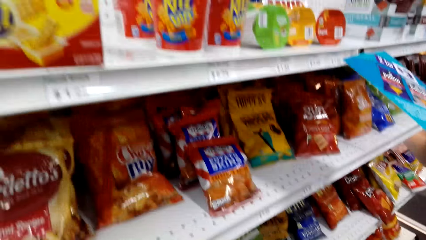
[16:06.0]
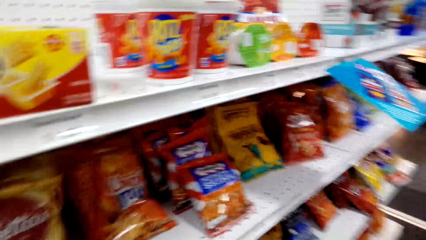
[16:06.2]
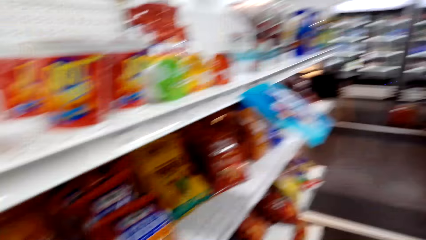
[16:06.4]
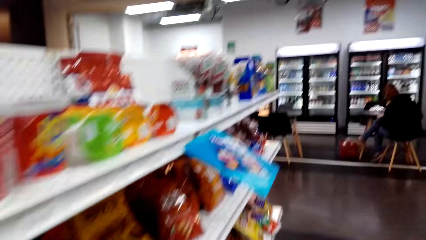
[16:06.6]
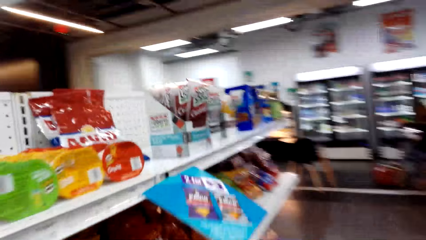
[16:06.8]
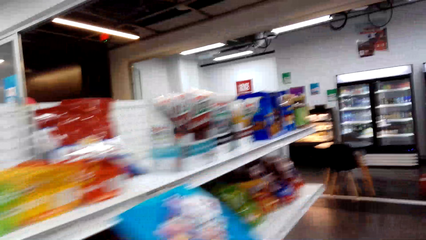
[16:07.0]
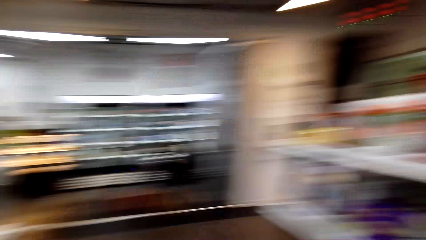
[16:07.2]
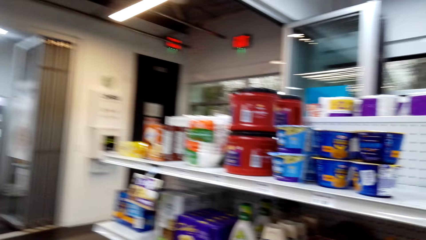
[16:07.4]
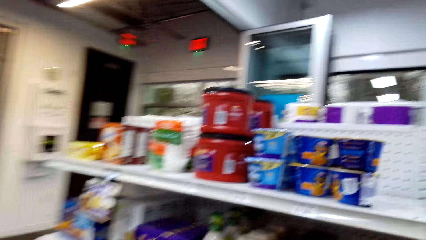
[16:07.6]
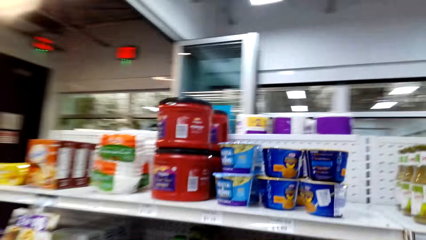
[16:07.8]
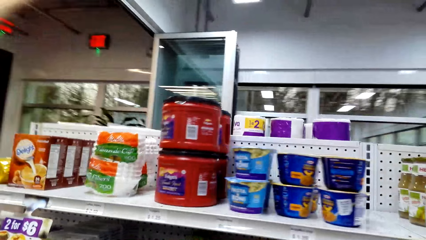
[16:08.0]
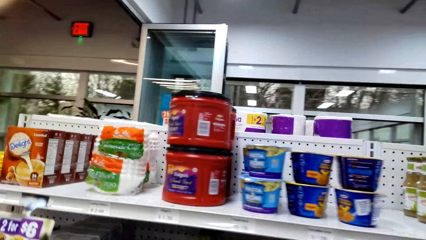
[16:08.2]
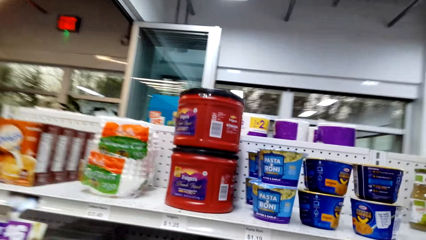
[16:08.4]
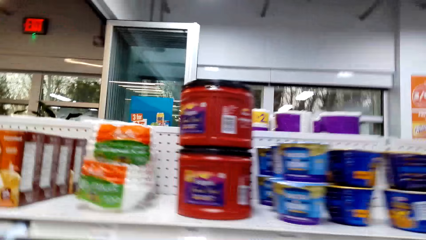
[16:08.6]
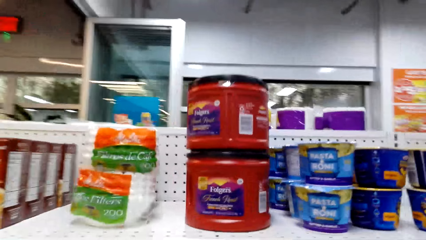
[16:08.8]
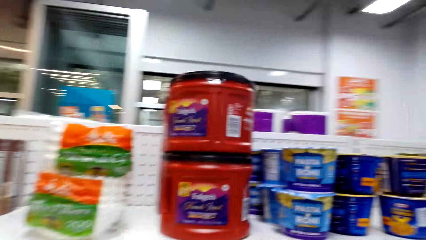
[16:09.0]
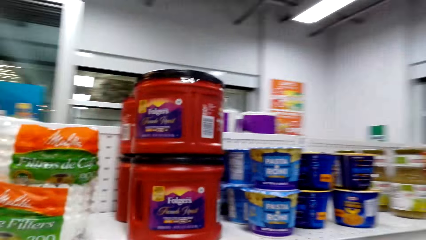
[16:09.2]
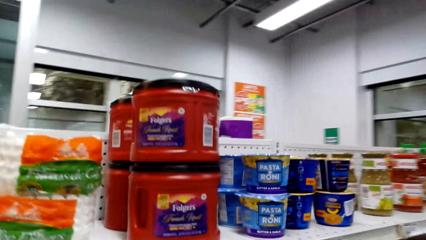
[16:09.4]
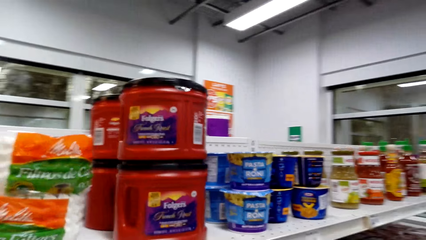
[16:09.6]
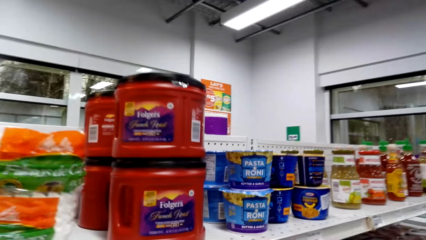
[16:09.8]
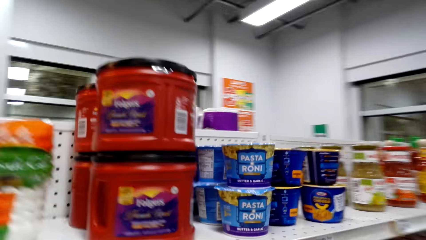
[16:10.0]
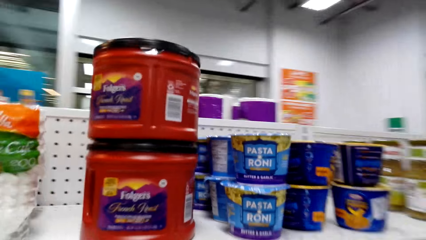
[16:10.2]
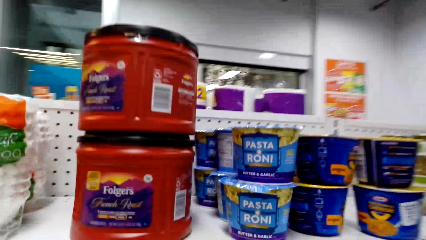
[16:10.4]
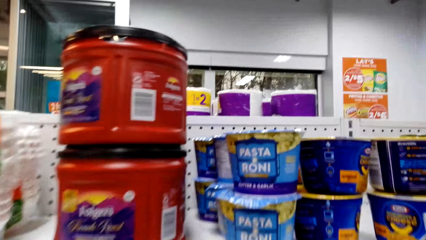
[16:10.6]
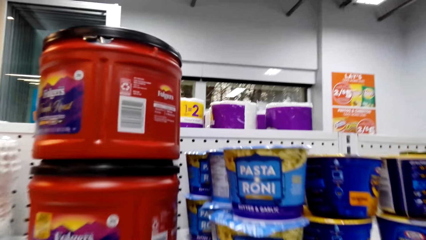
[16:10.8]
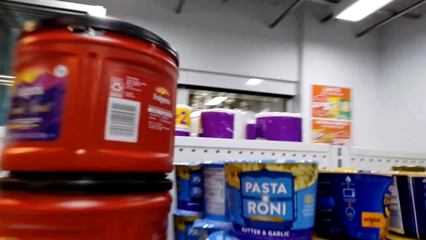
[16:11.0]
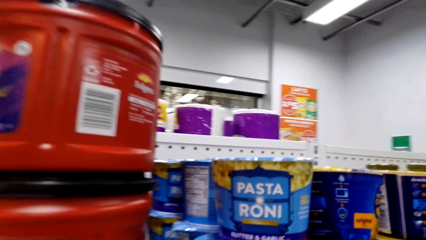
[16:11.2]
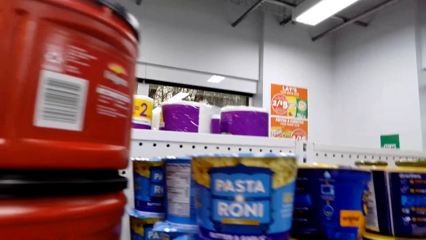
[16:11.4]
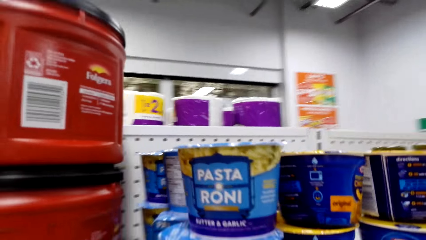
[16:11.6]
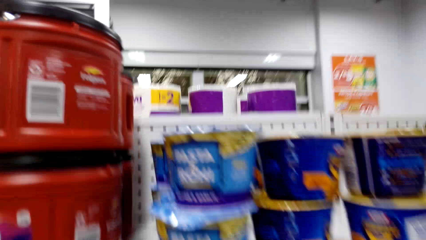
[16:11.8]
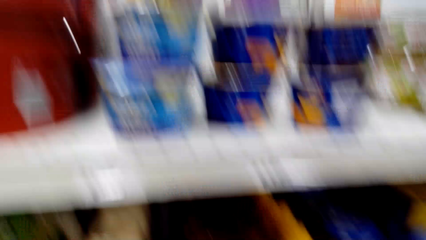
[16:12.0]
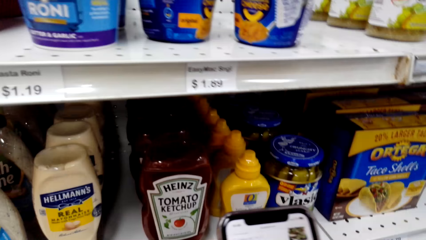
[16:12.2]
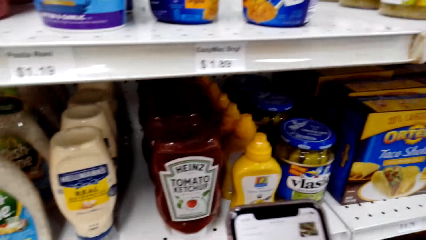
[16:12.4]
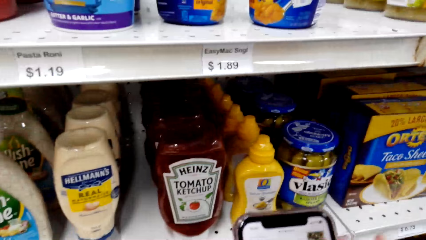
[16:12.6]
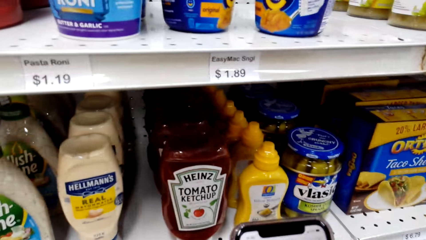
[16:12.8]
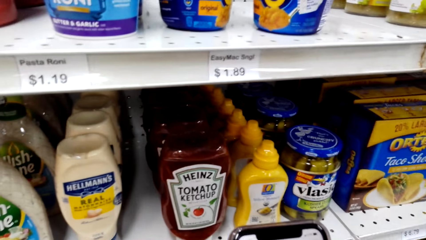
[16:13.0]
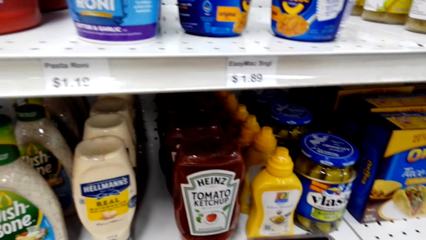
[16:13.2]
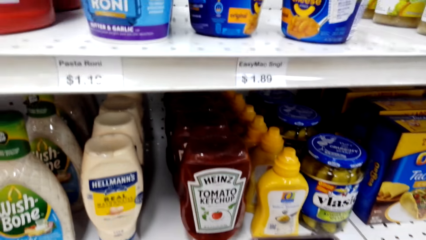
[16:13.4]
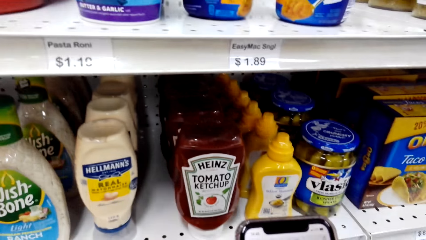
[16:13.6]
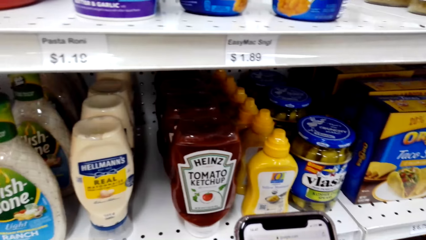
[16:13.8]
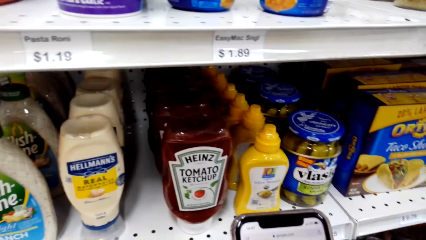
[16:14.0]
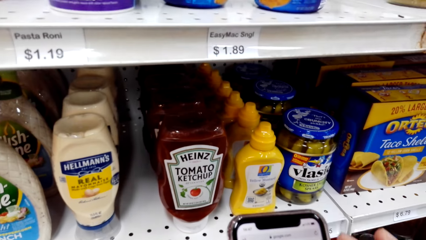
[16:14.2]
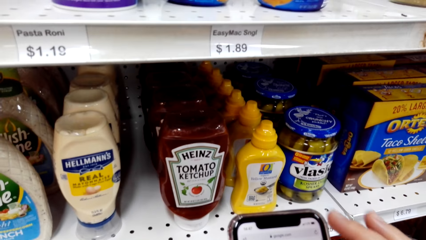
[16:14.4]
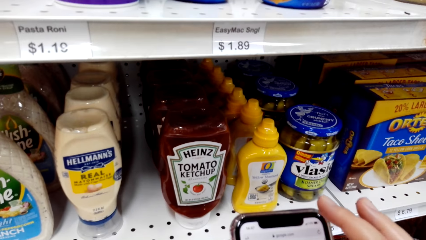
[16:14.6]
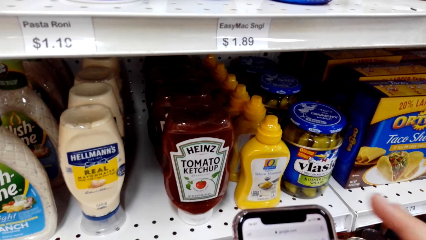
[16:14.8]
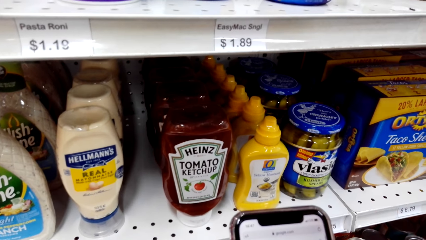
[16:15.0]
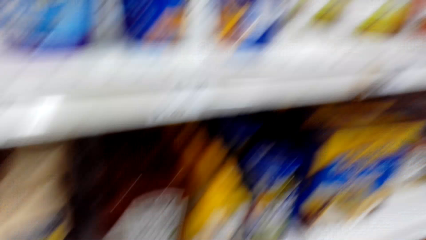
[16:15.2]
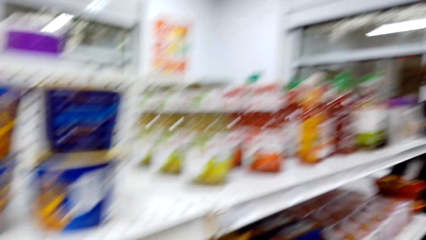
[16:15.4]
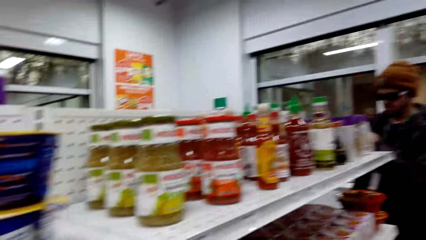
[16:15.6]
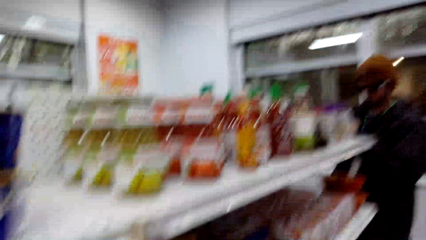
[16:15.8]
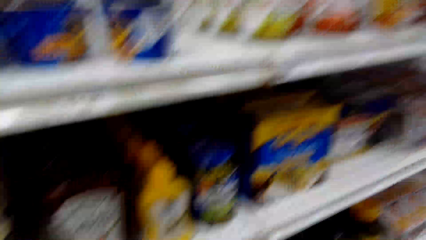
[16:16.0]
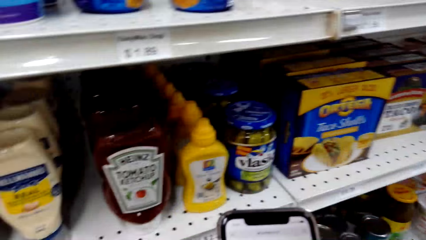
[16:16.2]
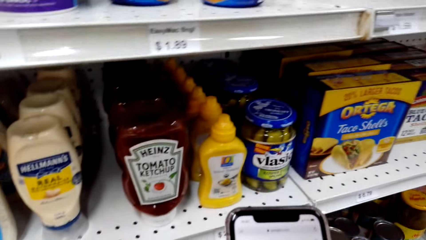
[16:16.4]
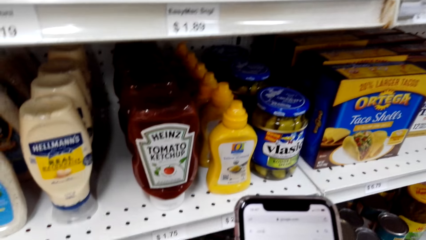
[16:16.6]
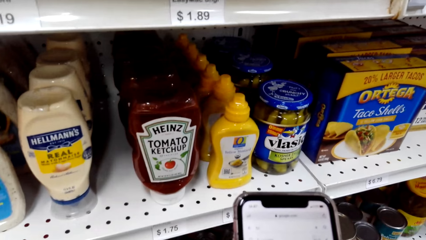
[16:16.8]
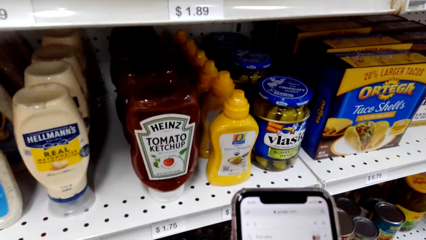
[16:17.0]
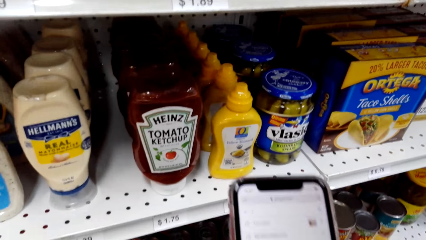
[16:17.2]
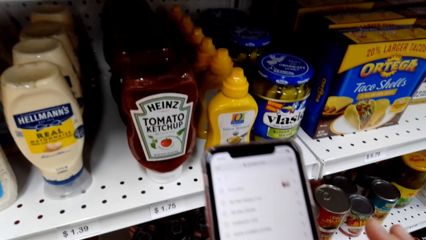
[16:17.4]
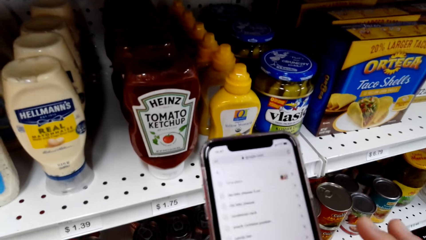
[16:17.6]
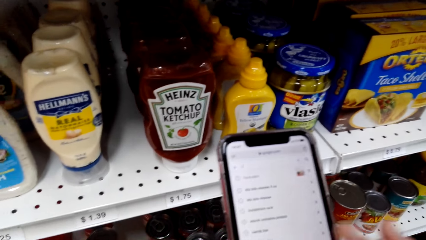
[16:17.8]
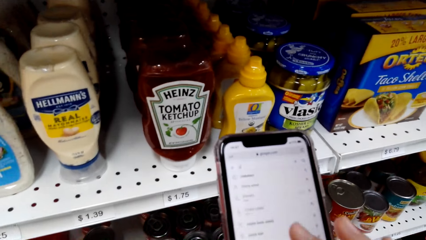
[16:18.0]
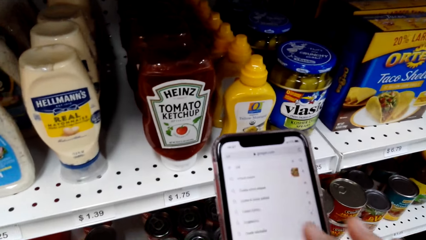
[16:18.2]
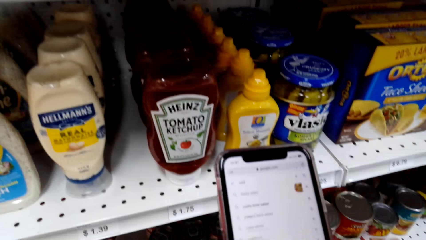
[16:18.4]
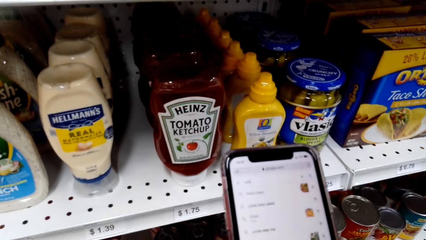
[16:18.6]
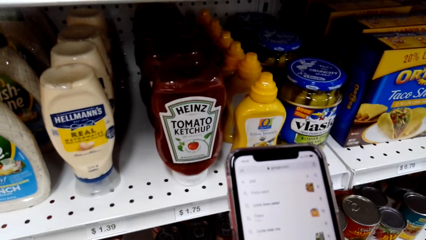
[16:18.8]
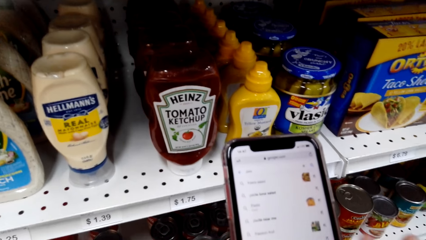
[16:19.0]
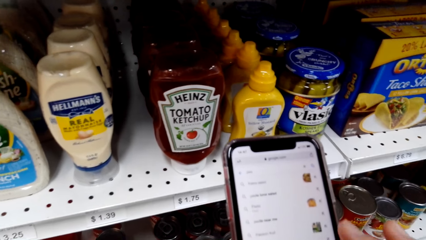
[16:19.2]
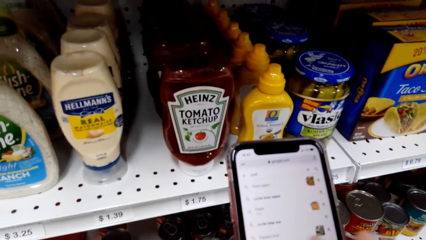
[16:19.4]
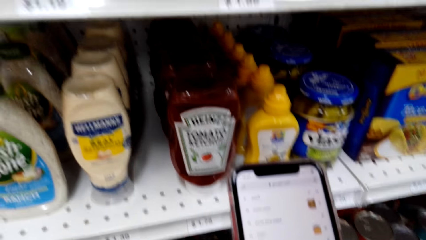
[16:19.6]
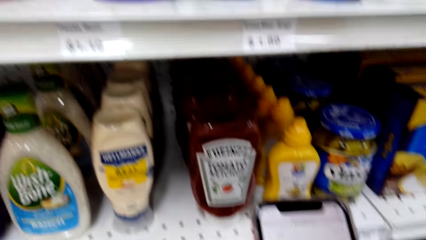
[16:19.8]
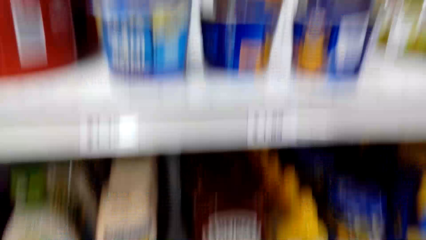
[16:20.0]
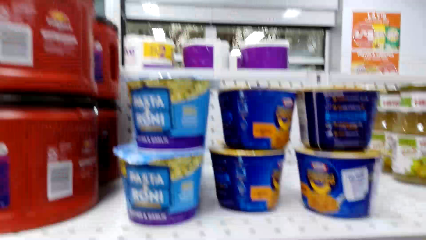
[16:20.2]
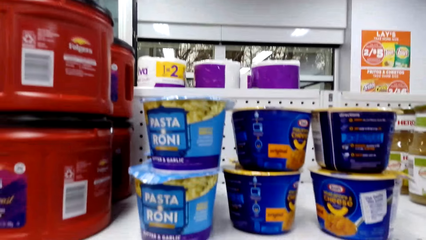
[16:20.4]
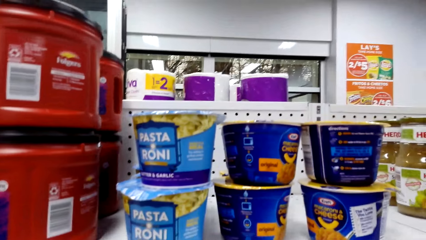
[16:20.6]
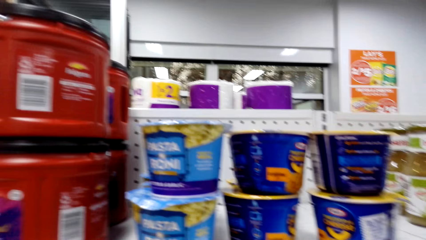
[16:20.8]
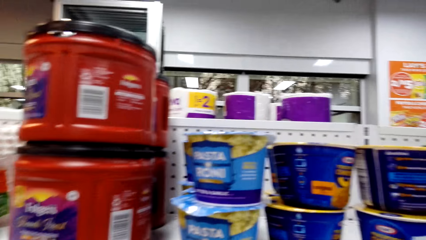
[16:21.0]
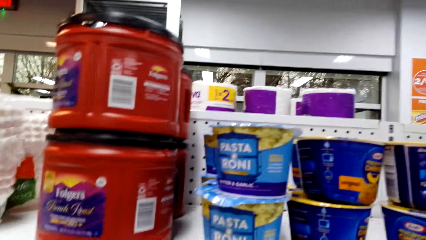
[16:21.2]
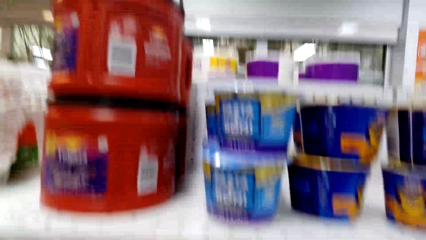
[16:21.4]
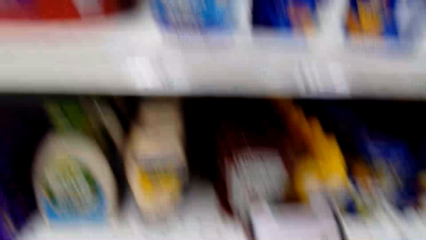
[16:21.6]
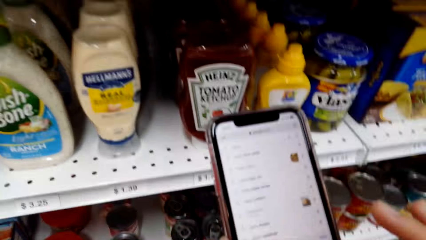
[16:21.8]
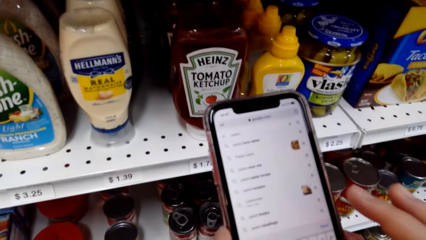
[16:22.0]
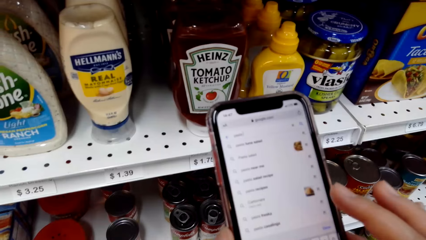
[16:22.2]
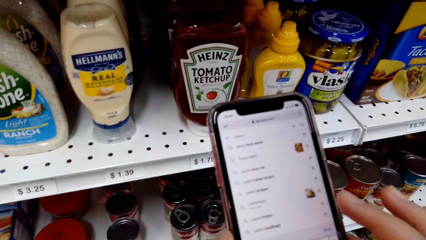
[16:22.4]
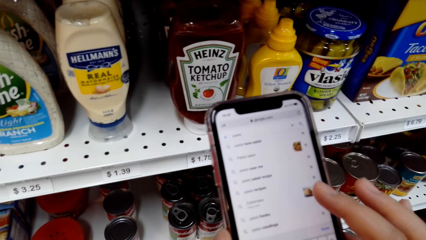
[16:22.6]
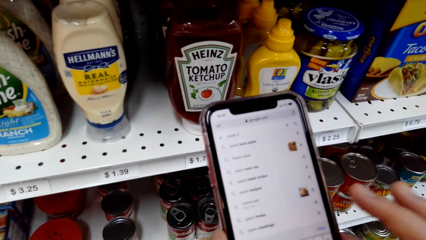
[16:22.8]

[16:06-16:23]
The camera wearer looks at the goods in the supermarket. They operate the phone. They look at the goods in the supermarket. They operate the phone.
